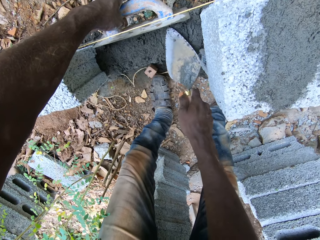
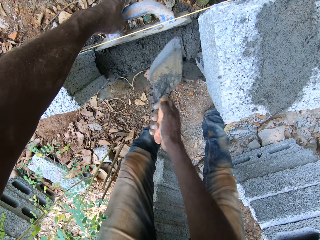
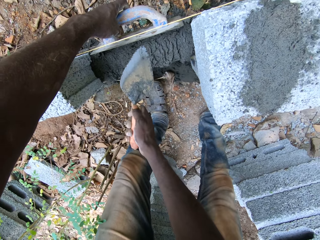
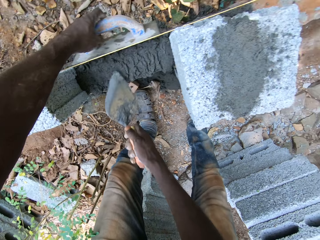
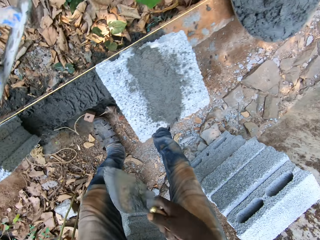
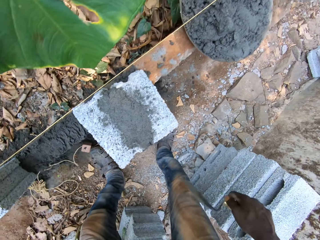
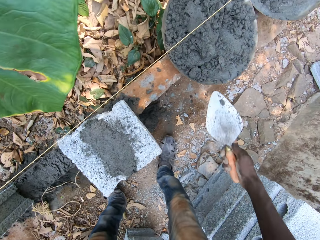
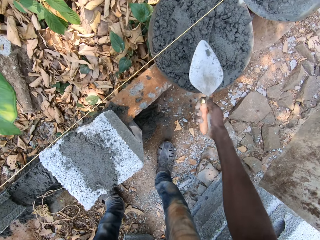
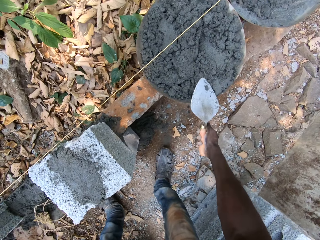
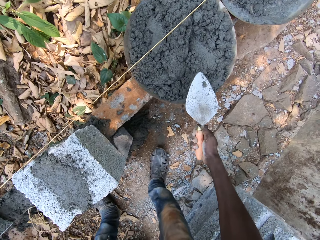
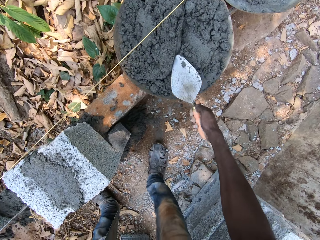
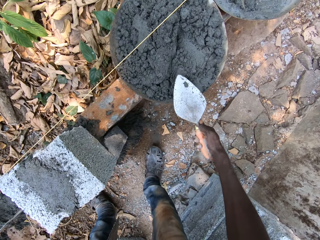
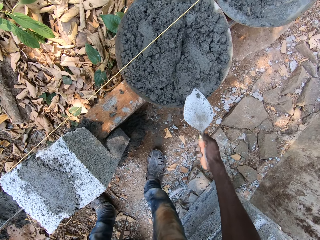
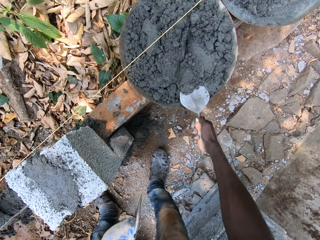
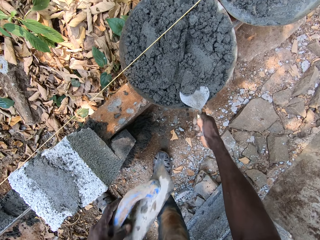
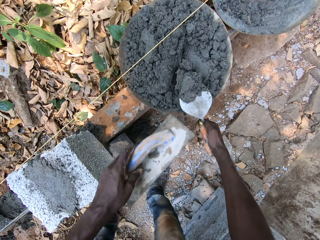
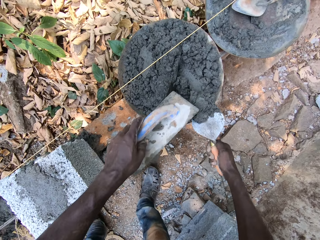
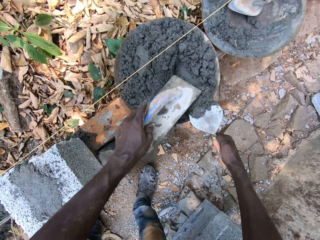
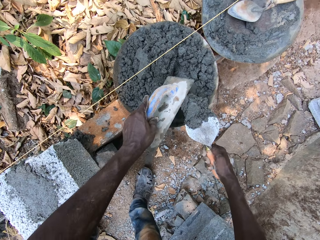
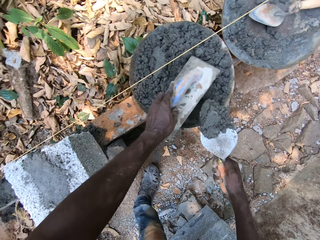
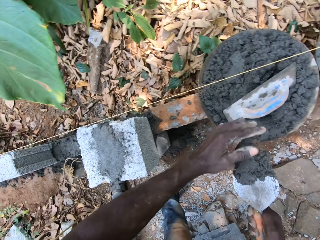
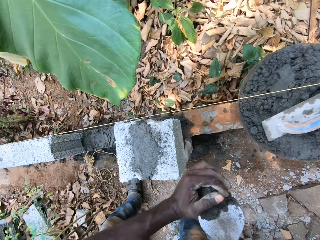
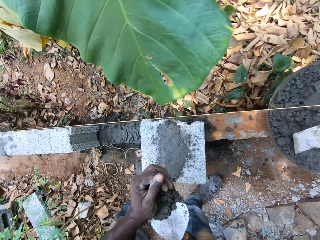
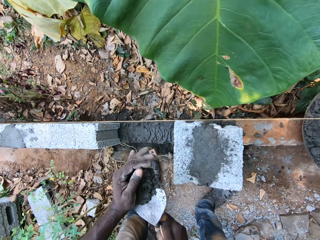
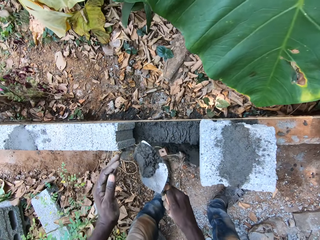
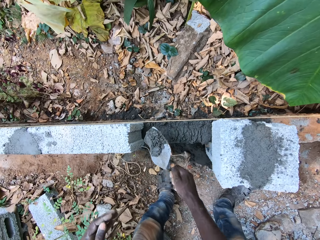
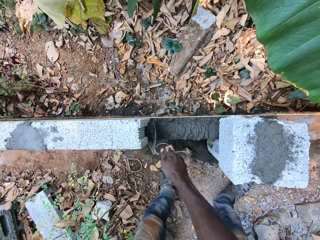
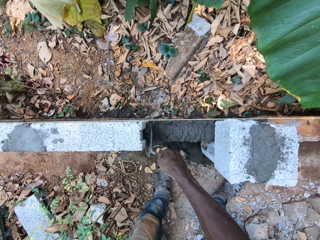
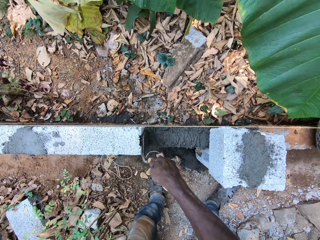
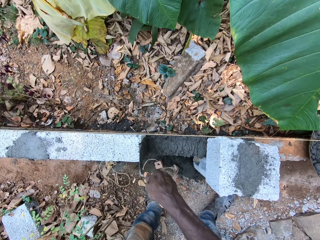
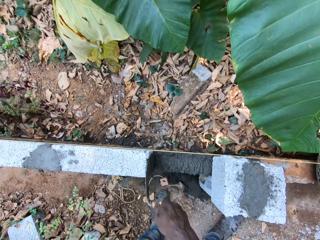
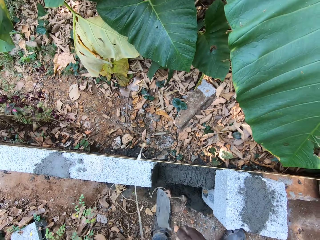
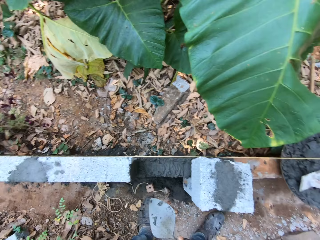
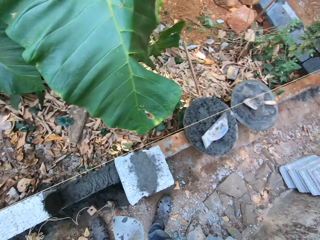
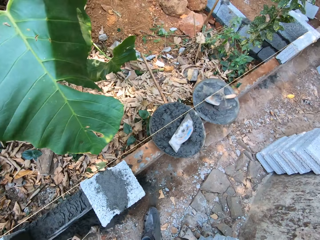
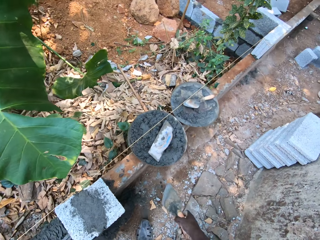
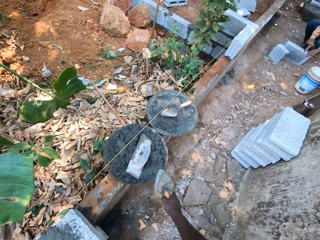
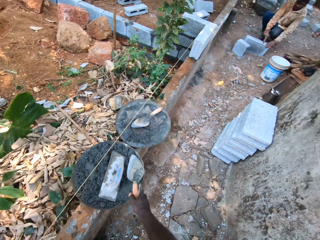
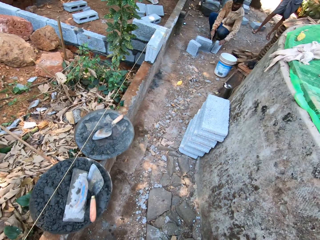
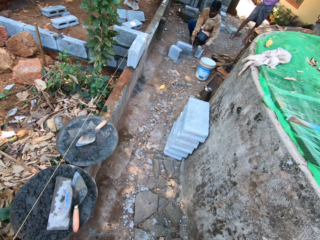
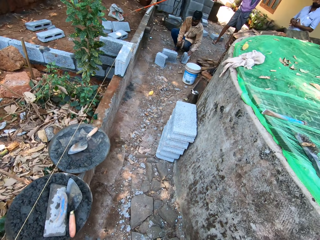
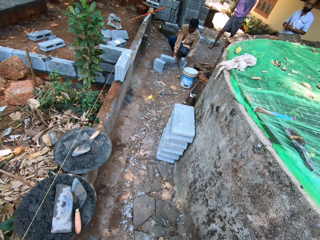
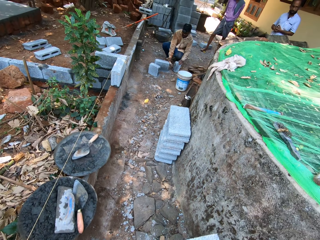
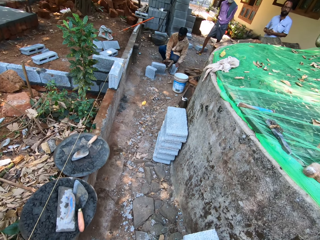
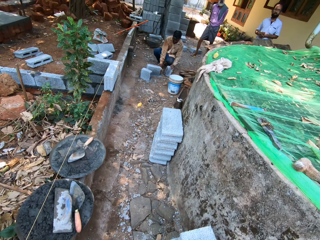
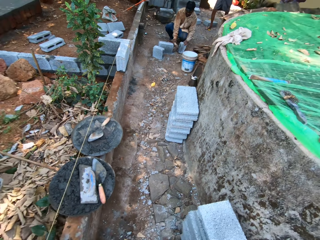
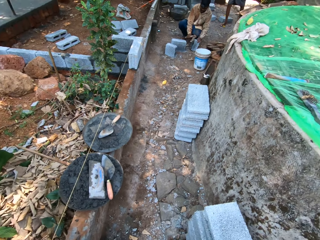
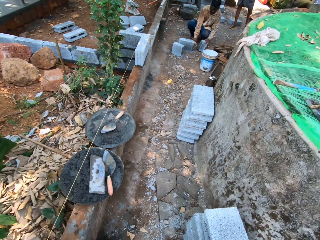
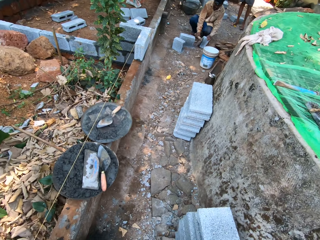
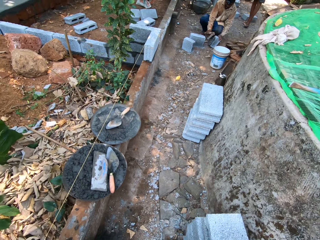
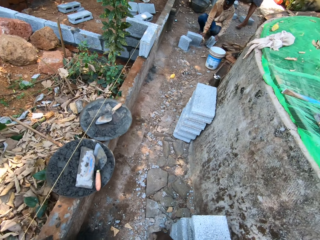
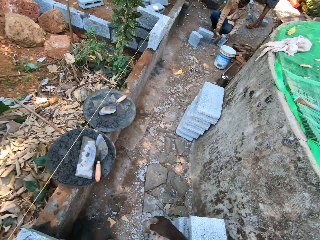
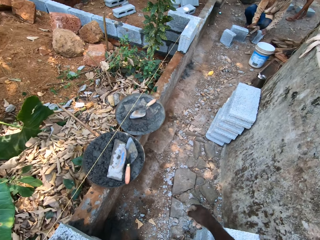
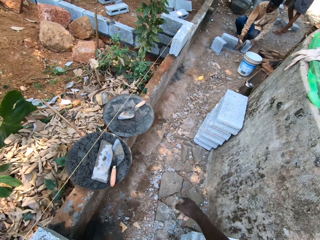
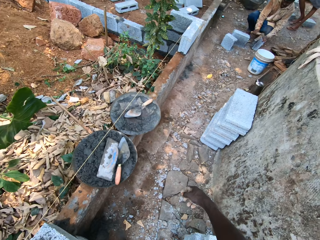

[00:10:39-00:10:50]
The camera wearer picks cement from the tray of cement with the trowel in his right hand. He drops the wood float in his left hand in the tray of cement. He touches the cement on the trowel with his left hand. He applies cement on a block with the trowel in his right hand. He interacts with a man at the construction site. He drops the trowel on the tray of cement with his right hand. Another man hits a block on the ground with a pickaxe in his right hand. The camera wearer drops the trowel in his right hand in the tray of cement.

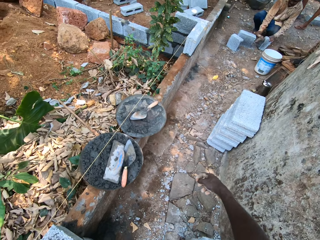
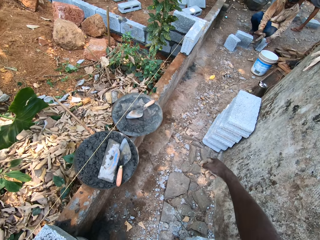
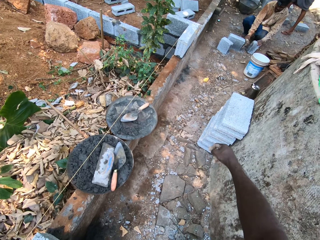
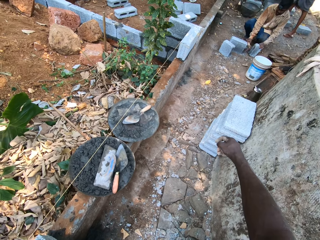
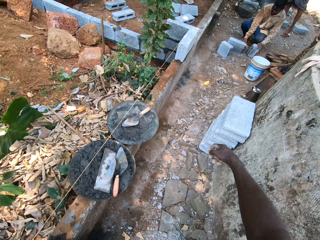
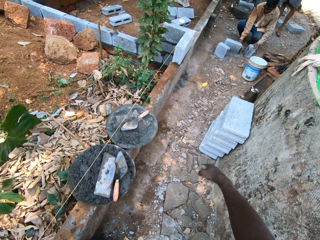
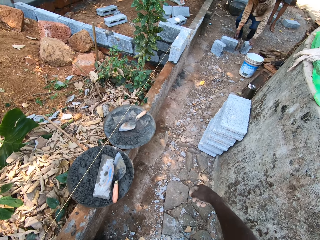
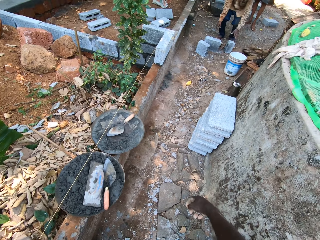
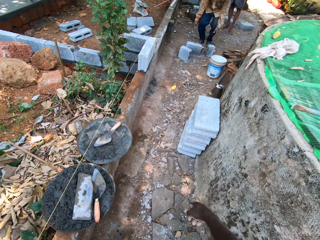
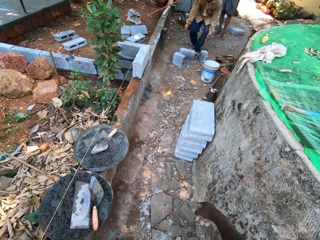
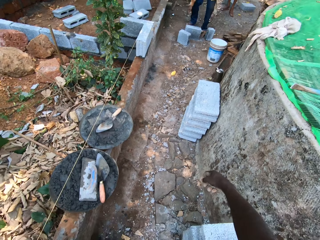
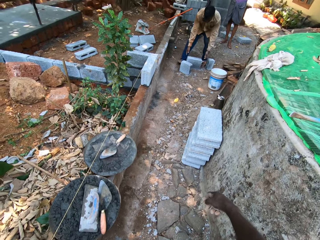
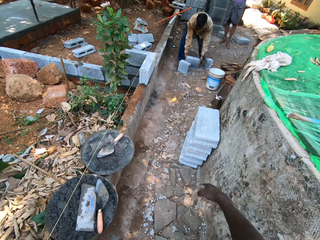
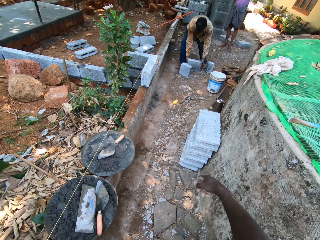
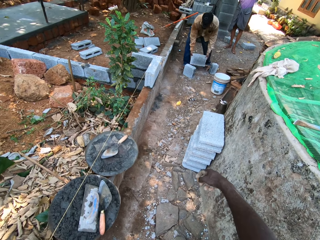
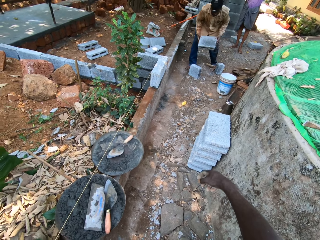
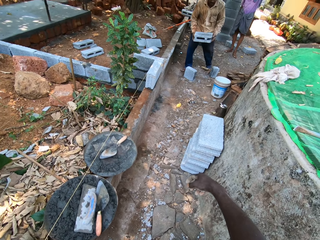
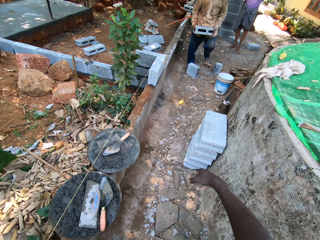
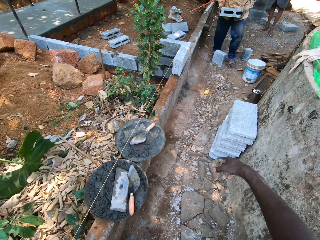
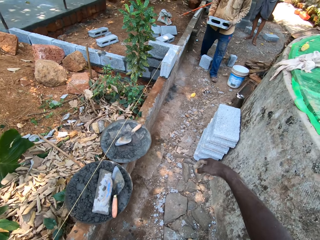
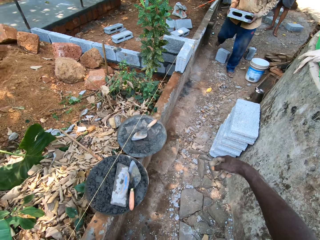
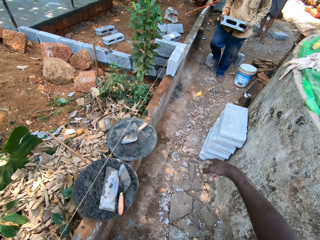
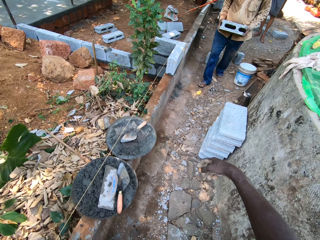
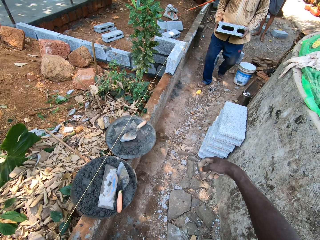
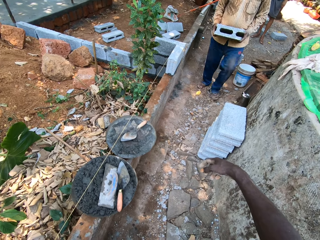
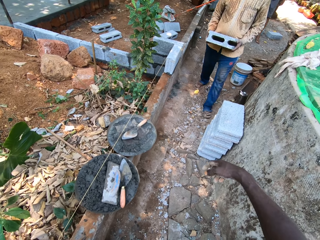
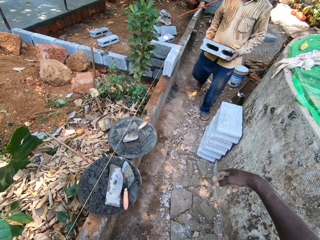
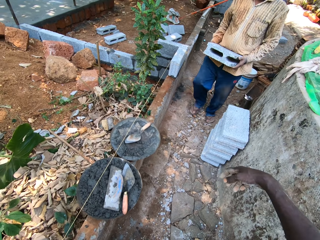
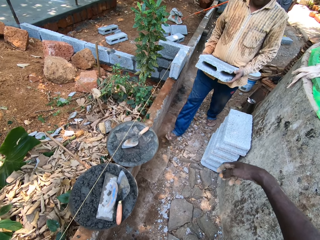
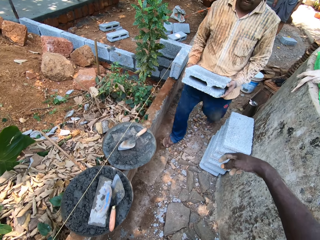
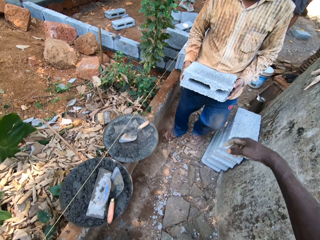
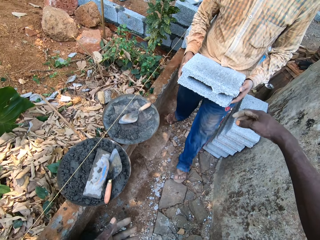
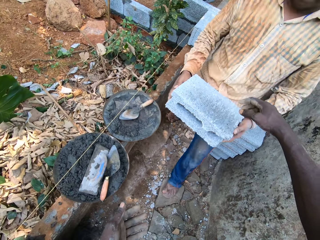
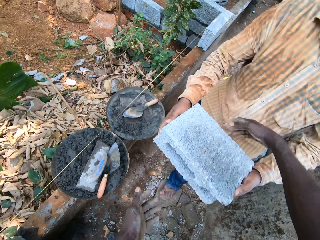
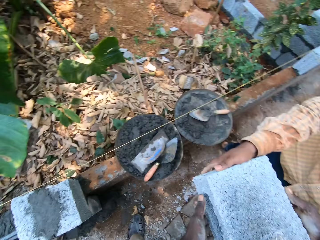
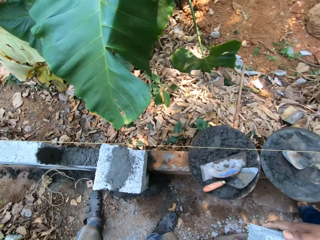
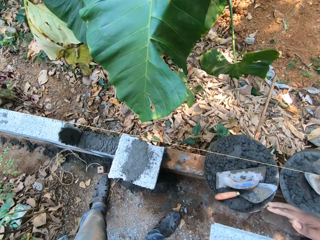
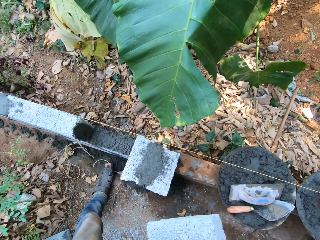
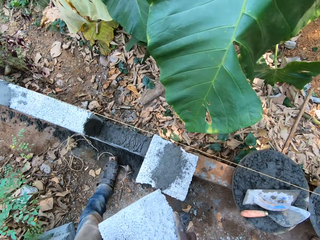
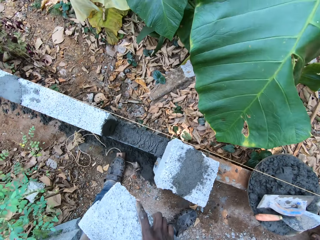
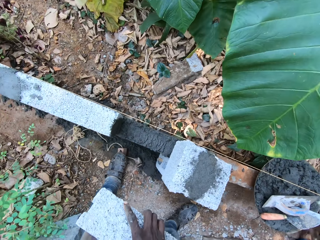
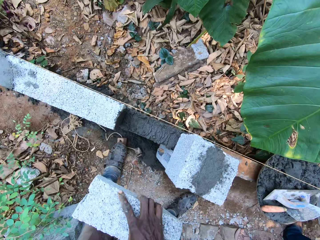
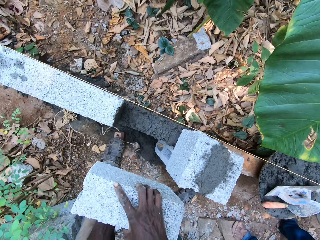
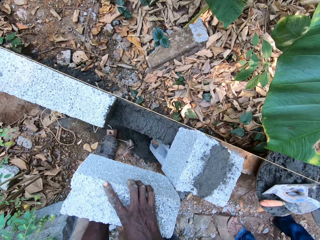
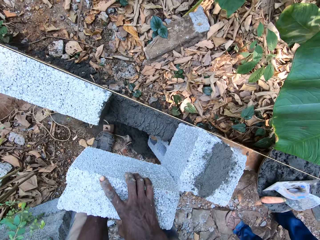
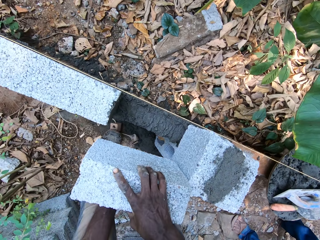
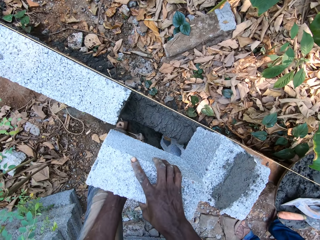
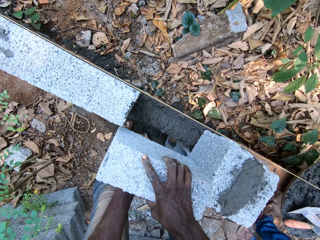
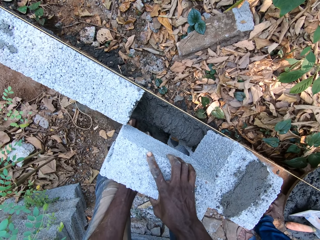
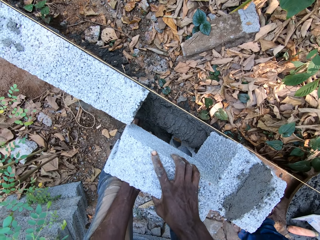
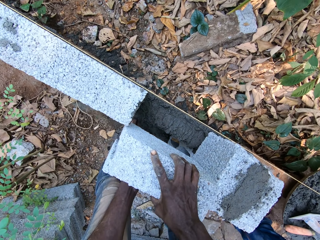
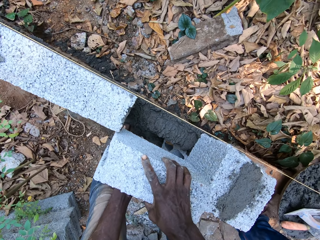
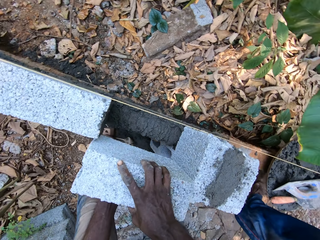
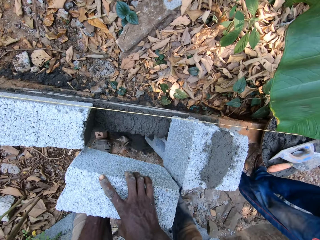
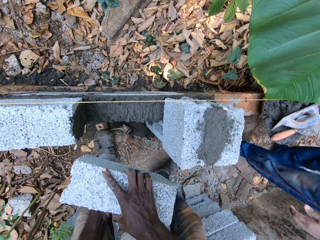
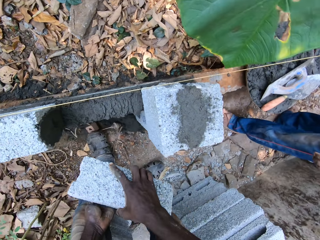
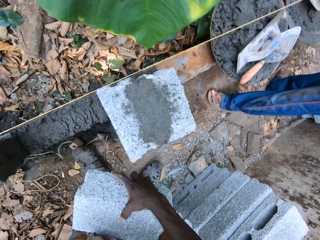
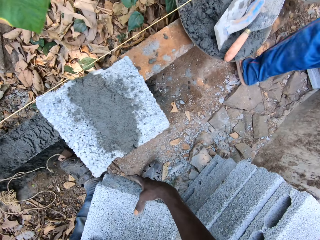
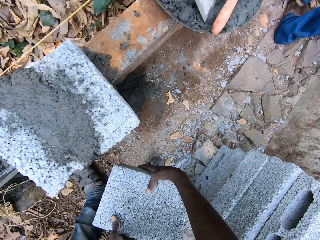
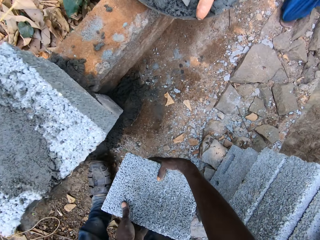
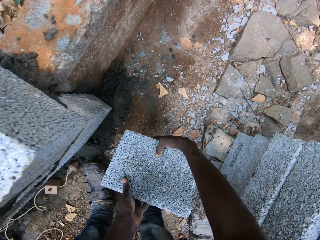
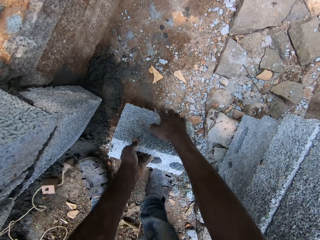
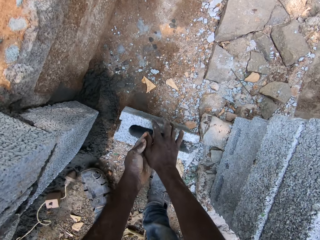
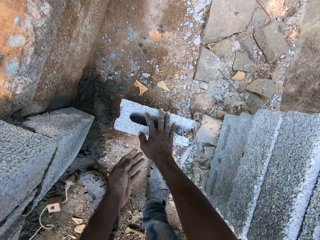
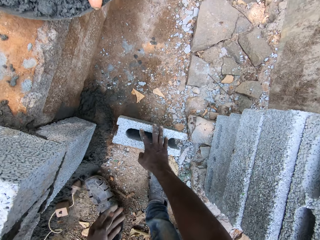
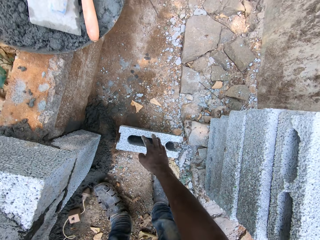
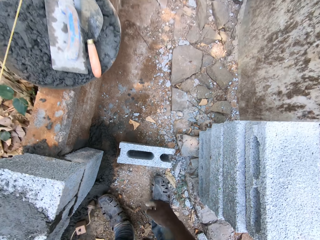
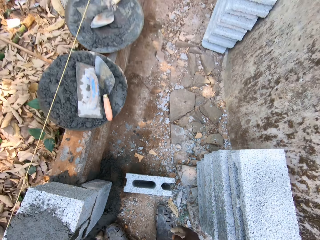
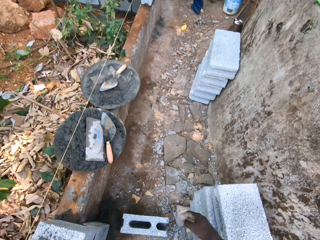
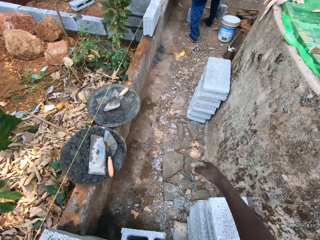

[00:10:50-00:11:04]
The man drops the pickaxe in his right hand on the ground and carries the block from the ground with both hands. The camera wearer collects the block from the man with both hands. He drops the block on the floor with both hands.
